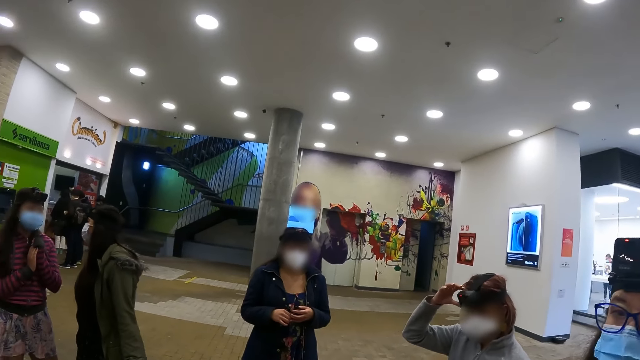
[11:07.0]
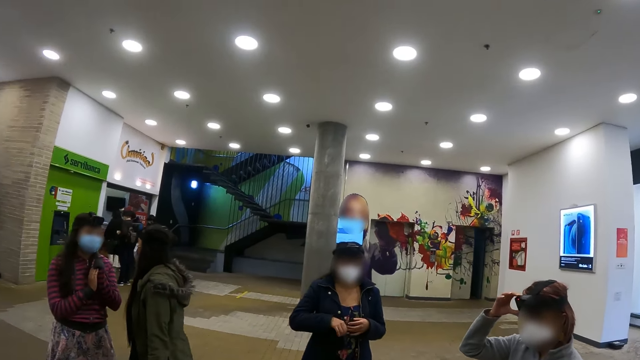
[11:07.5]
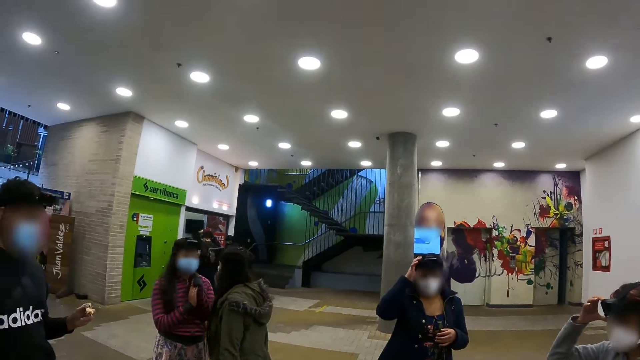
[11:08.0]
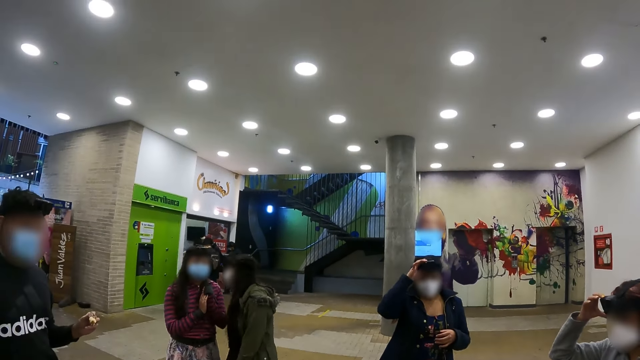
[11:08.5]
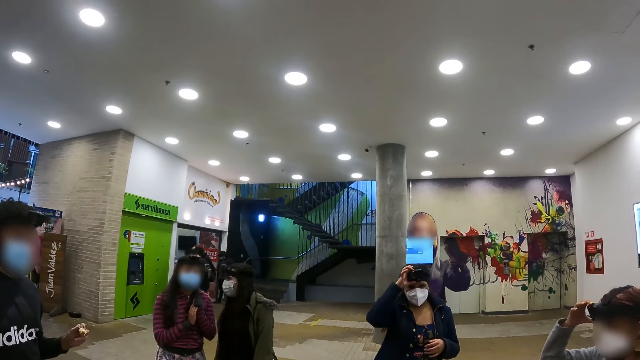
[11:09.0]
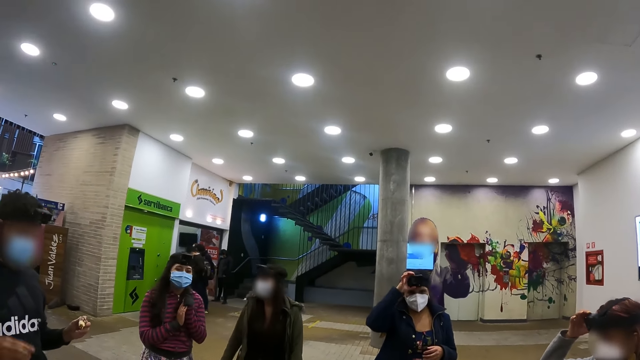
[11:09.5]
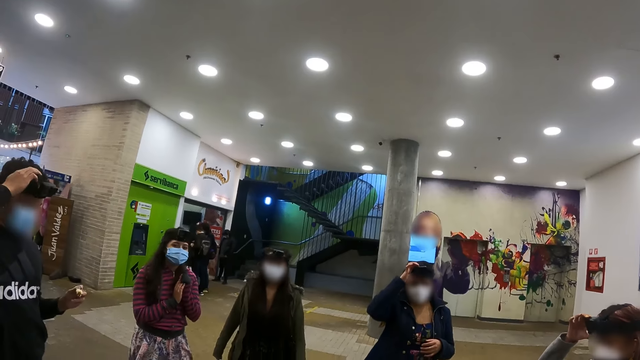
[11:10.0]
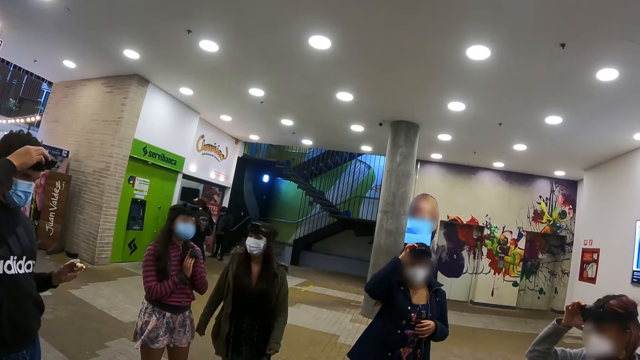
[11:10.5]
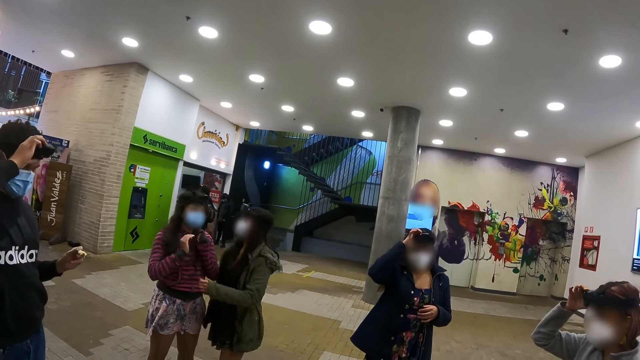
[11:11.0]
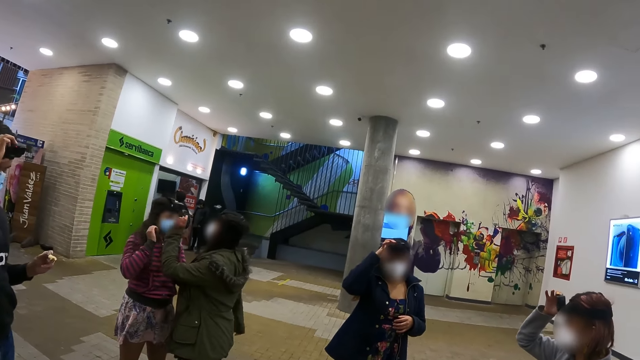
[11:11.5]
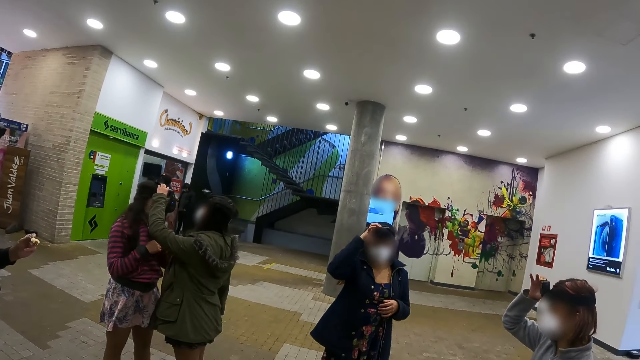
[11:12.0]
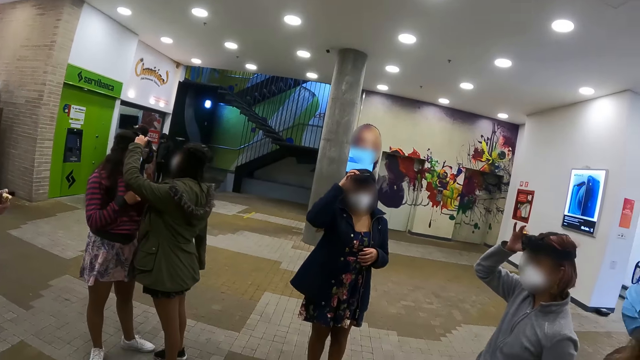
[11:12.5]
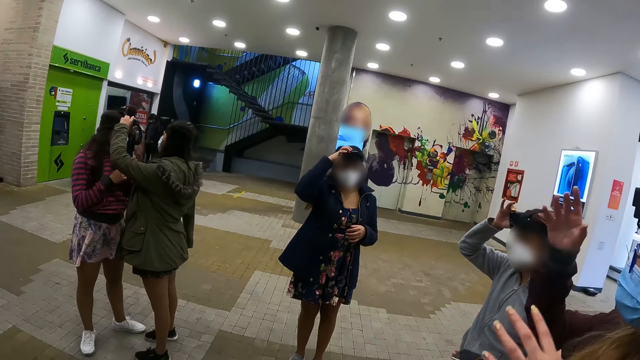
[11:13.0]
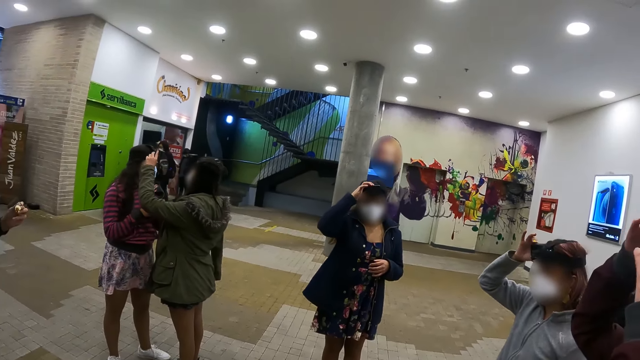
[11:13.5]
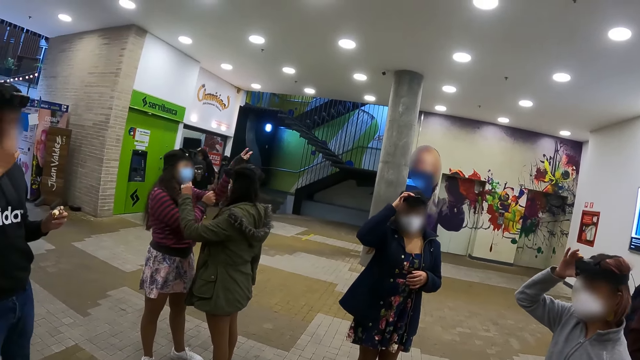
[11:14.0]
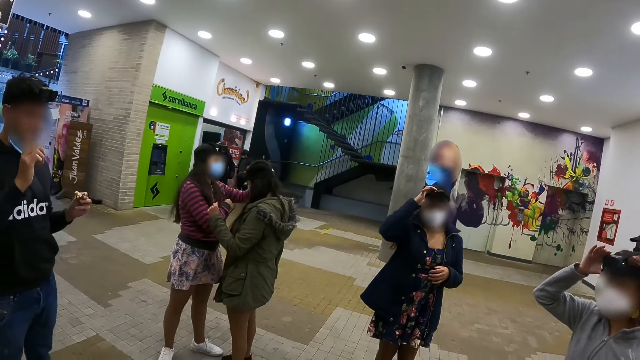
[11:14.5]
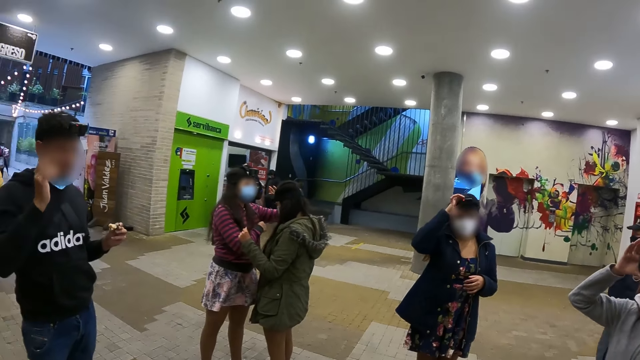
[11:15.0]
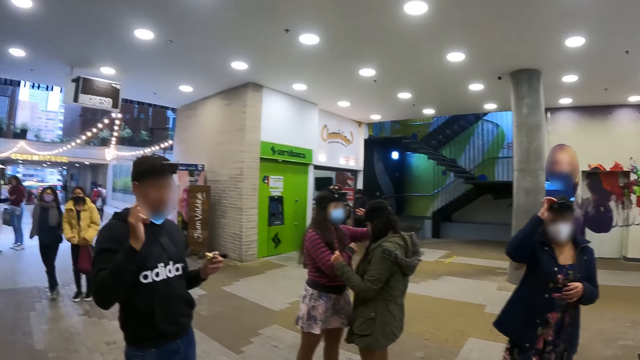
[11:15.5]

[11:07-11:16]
A person adjusts the camera. Another person adjusts the camera. A third person talks with a fourth person. A fifth person adjusts the camera. The fourth person adjusts the third person's camera. The second person and the first person adjust the camera. A sixth person adjusts the camera. The fifth person gestures.

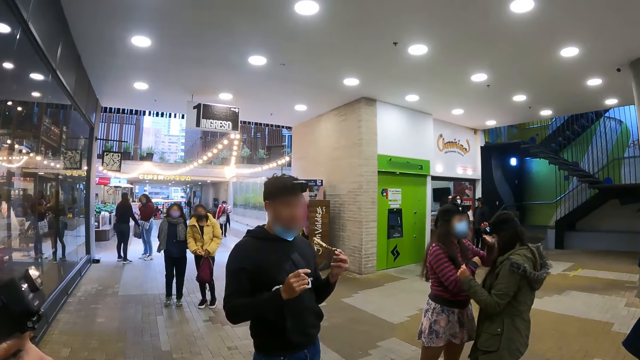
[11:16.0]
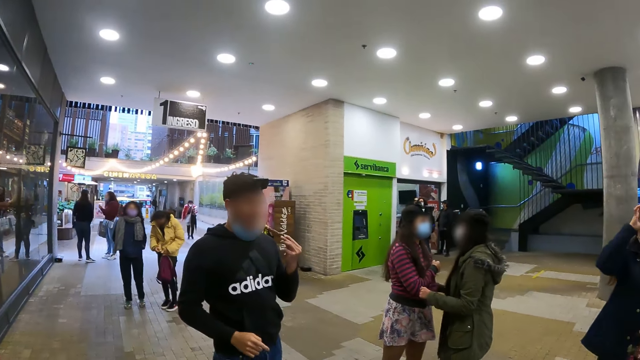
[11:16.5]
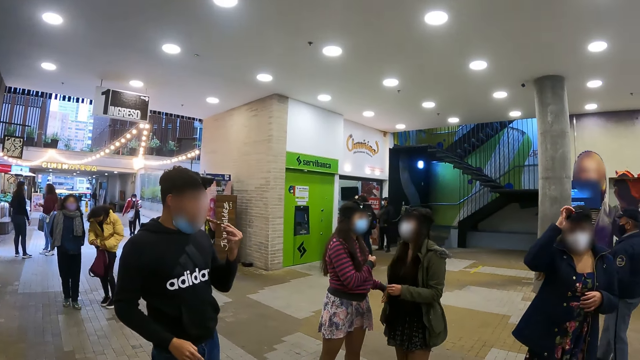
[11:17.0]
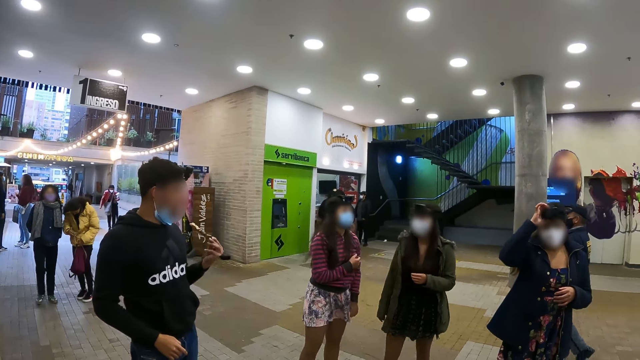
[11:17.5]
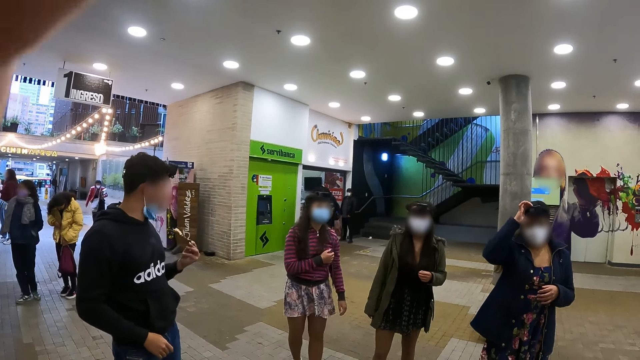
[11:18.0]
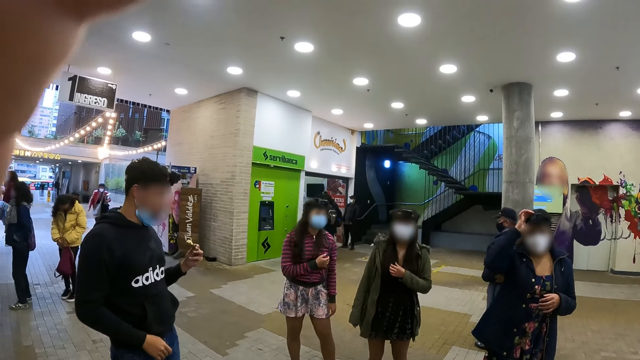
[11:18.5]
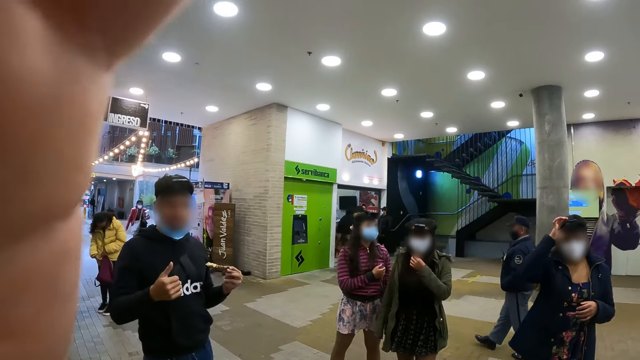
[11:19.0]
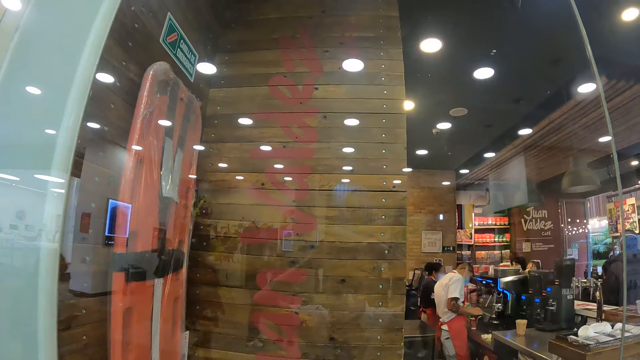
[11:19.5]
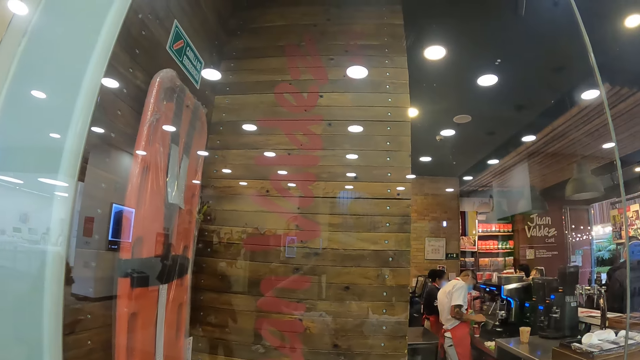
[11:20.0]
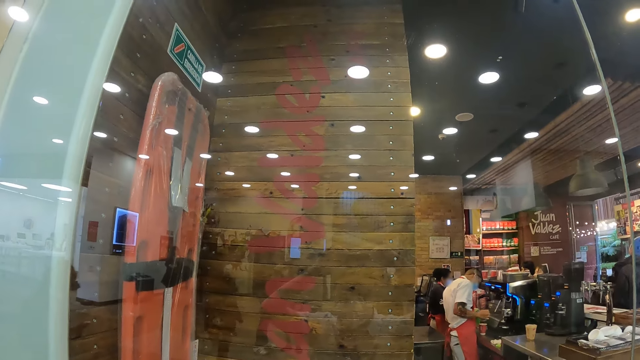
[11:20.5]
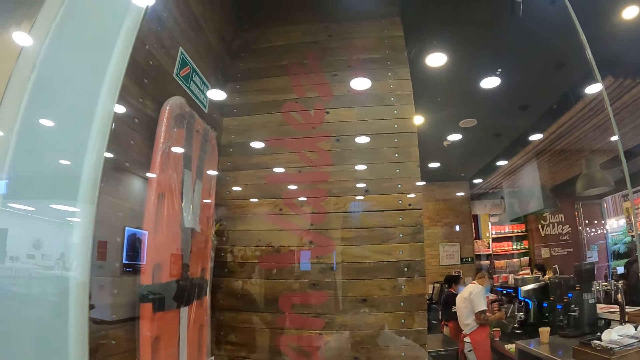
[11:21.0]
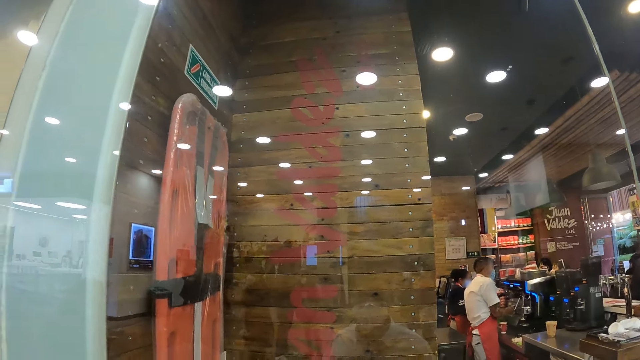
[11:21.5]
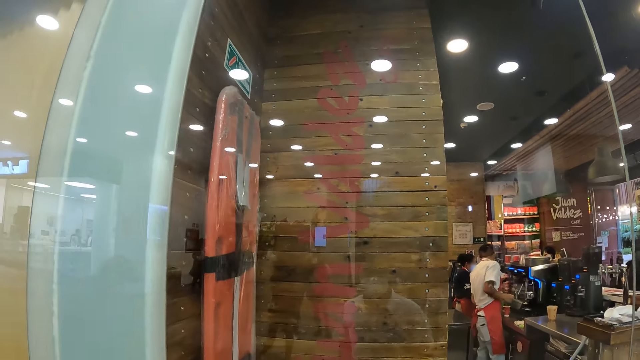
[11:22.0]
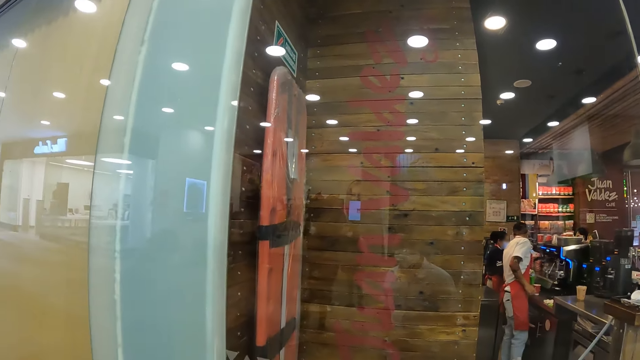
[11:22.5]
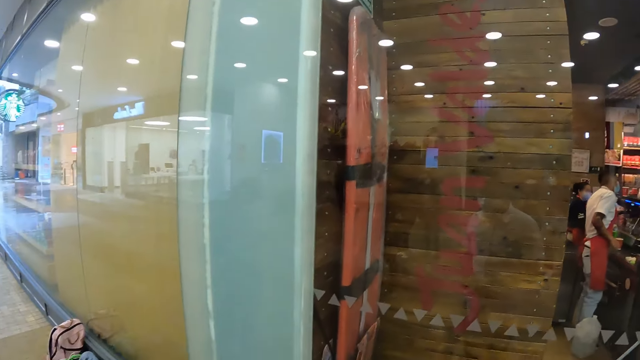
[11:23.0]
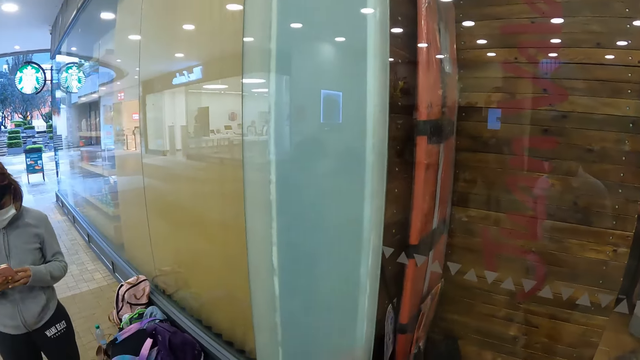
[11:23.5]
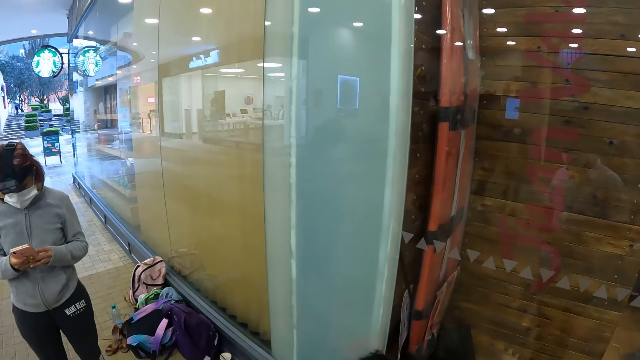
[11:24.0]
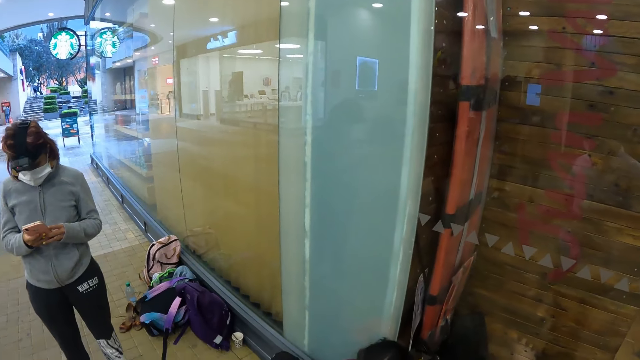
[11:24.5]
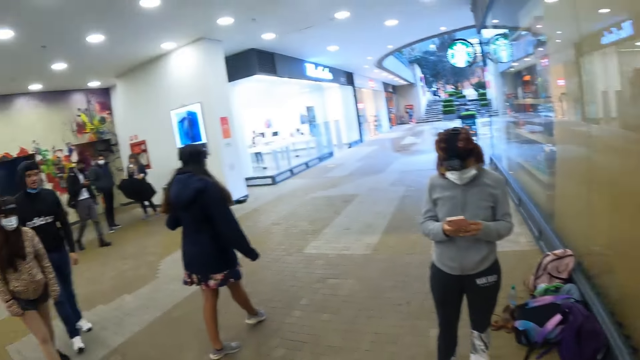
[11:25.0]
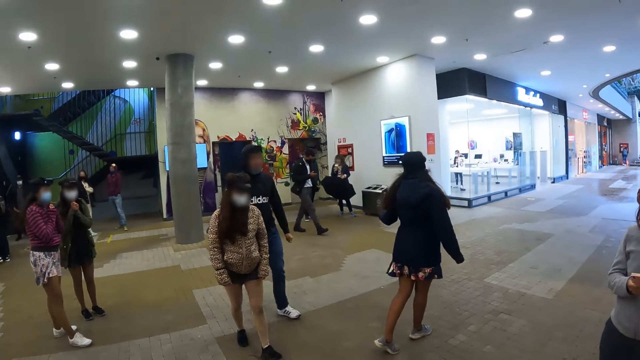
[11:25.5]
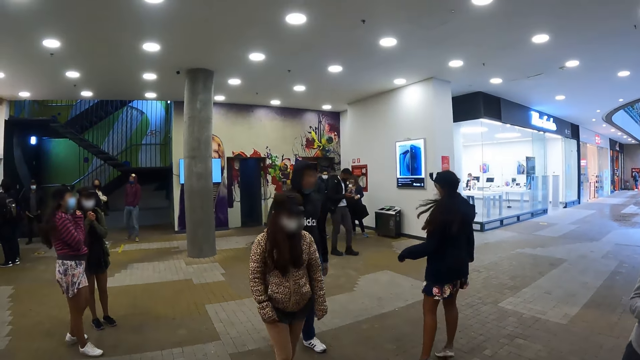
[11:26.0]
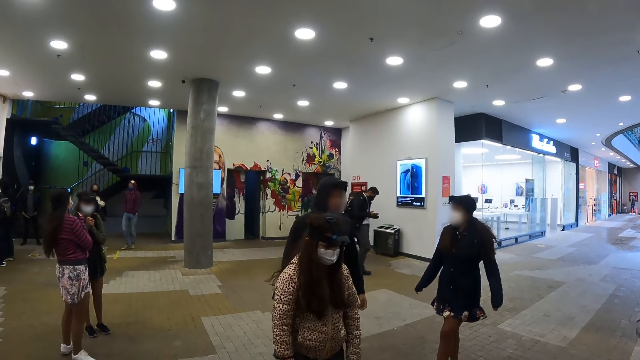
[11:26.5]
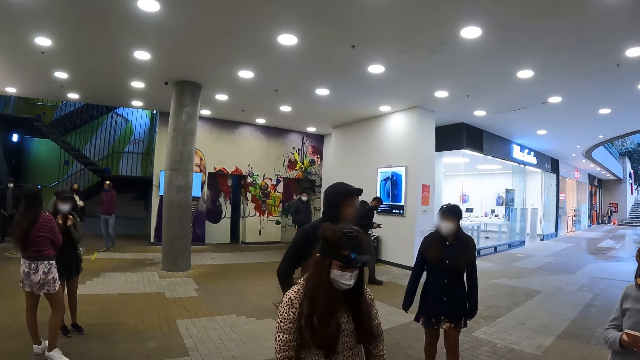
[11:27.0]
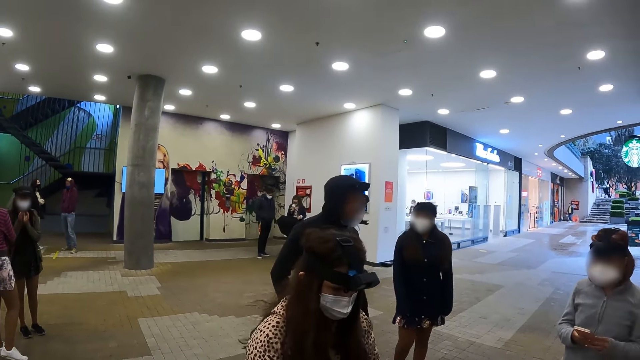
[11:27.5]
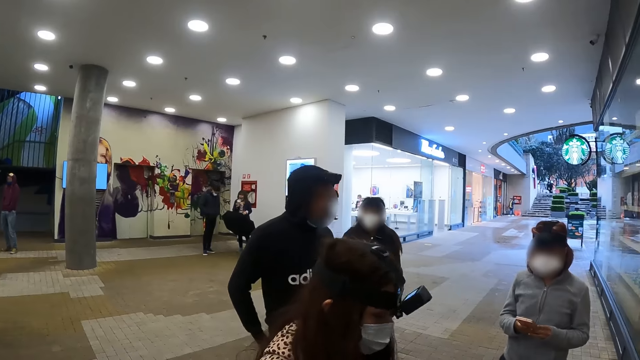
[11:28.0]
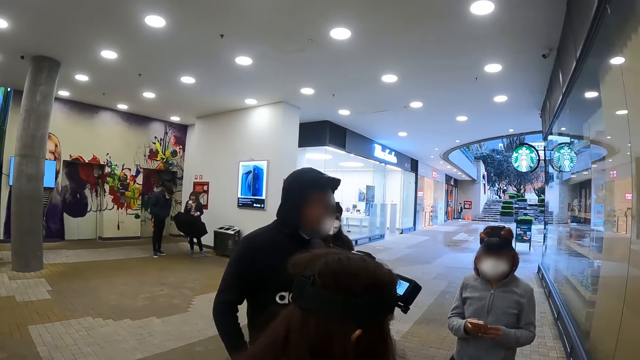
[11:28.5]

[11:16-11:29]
The camera wearer looks around the area. A person eats a snack. Another person zips a jacket. A third person walks around. The camera wearer adjusts the camera. A fourth person turns around. The camera wearer does something with his hand. A fifth person adjusts the camera. The camera wearer looks around the area. A sixth person operates a phone. The camera wearer looks around. A seventh person, the fifth person and the first person walk around. The fifth person turns around. An eighth person stands near the third person. The fifth person walks around with the seventh person and the first person.
